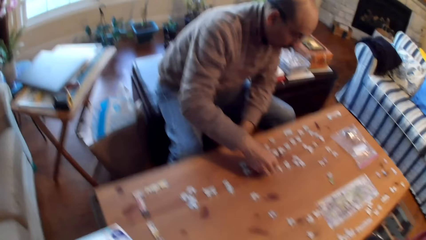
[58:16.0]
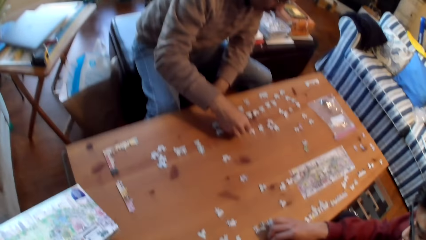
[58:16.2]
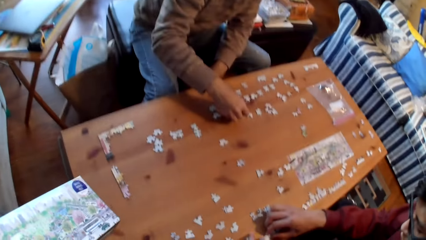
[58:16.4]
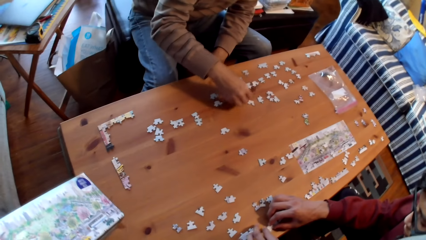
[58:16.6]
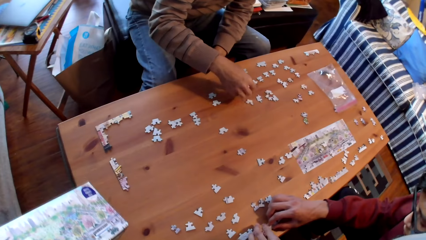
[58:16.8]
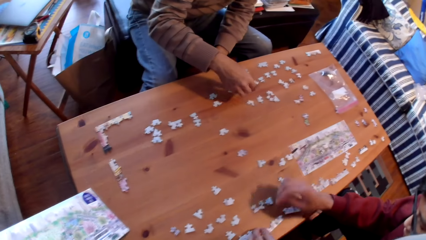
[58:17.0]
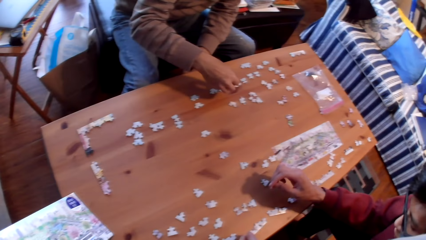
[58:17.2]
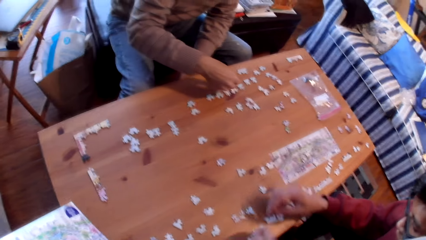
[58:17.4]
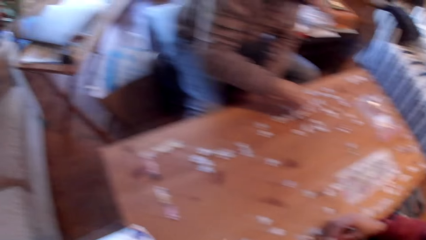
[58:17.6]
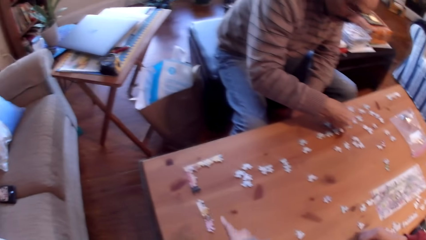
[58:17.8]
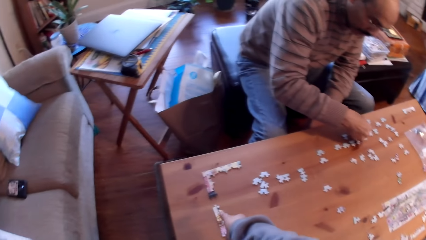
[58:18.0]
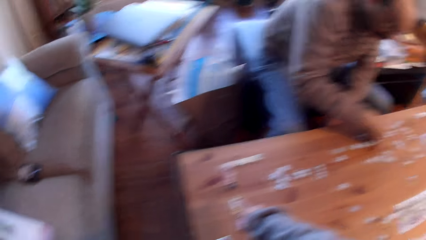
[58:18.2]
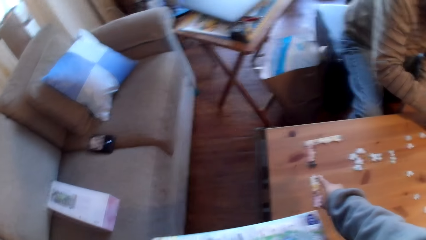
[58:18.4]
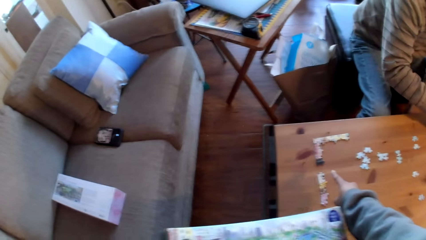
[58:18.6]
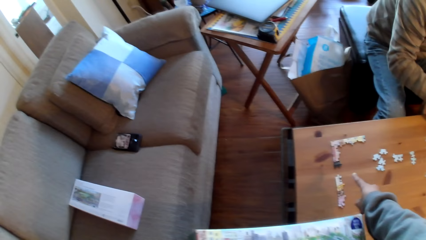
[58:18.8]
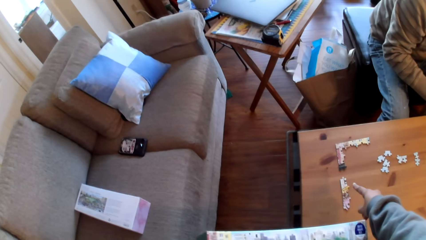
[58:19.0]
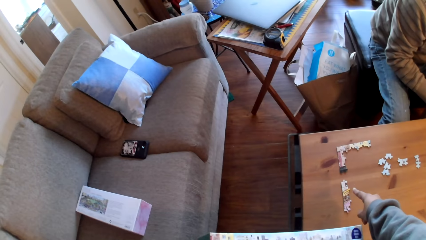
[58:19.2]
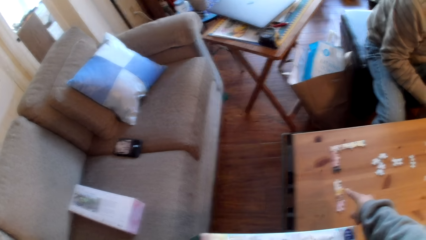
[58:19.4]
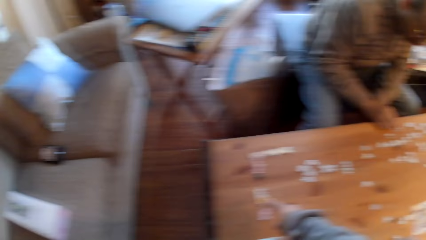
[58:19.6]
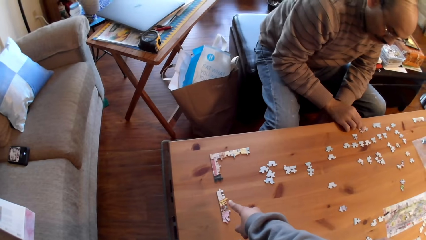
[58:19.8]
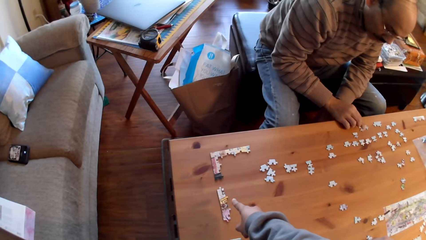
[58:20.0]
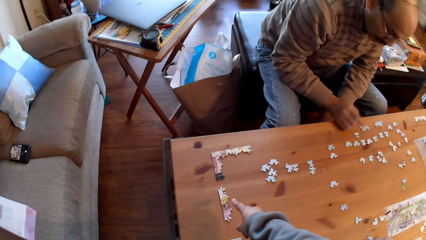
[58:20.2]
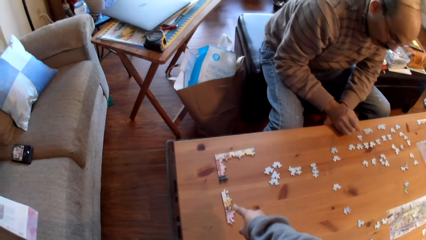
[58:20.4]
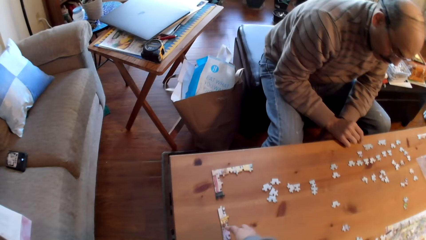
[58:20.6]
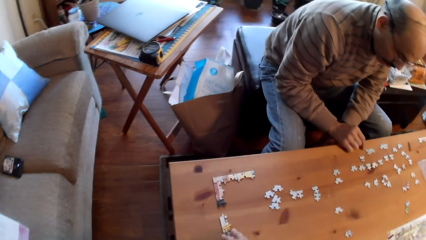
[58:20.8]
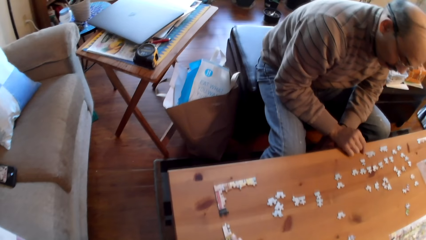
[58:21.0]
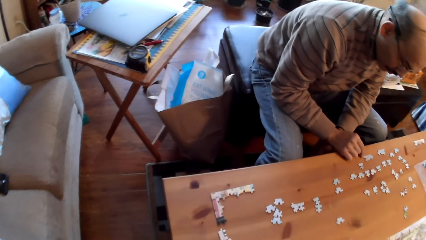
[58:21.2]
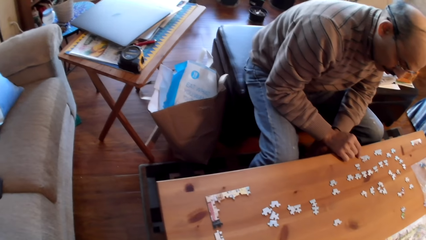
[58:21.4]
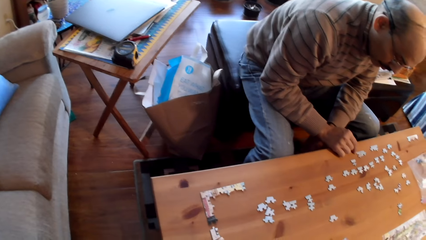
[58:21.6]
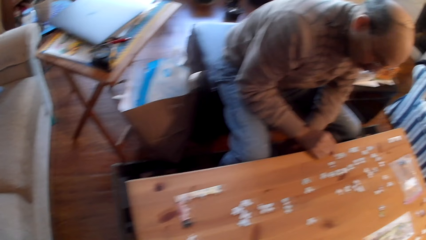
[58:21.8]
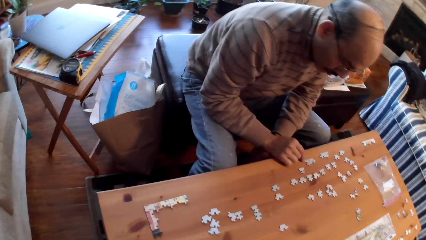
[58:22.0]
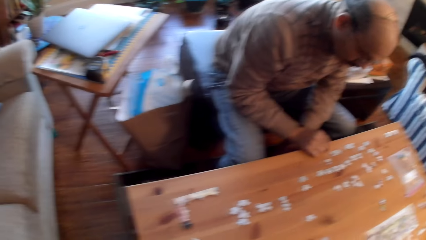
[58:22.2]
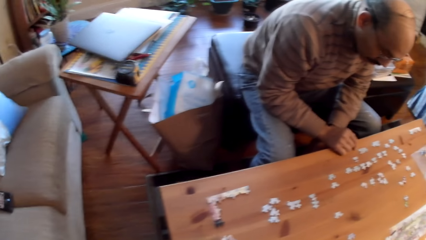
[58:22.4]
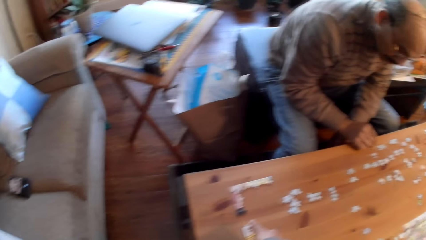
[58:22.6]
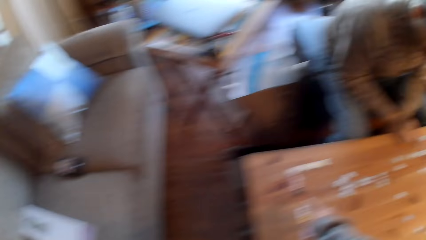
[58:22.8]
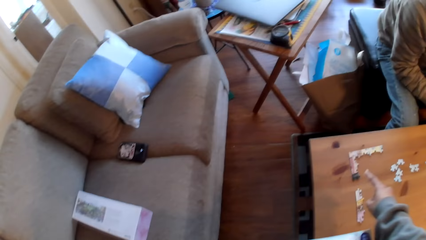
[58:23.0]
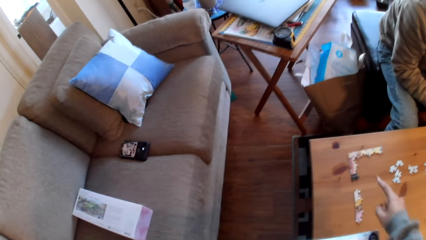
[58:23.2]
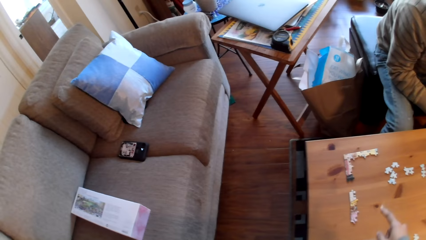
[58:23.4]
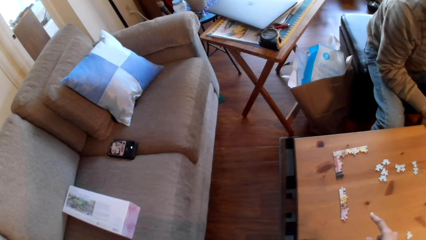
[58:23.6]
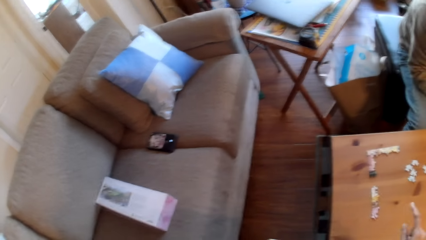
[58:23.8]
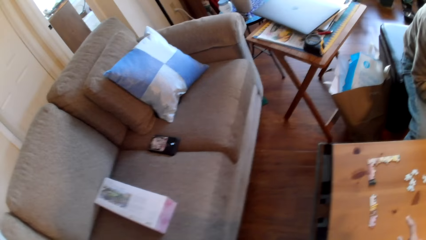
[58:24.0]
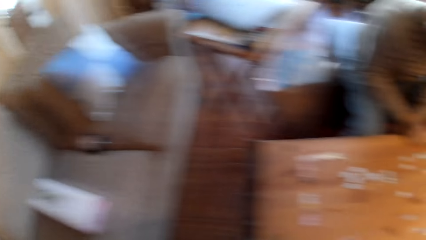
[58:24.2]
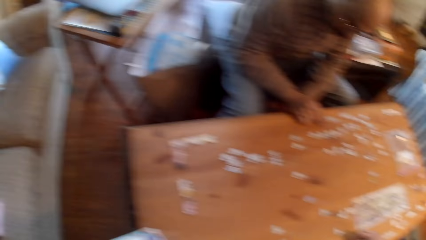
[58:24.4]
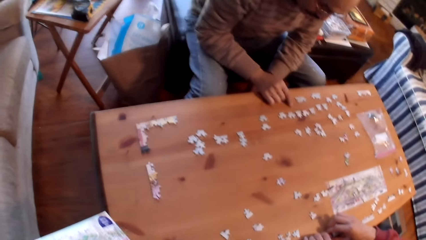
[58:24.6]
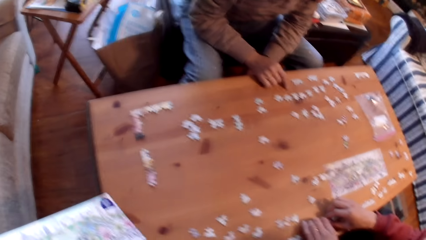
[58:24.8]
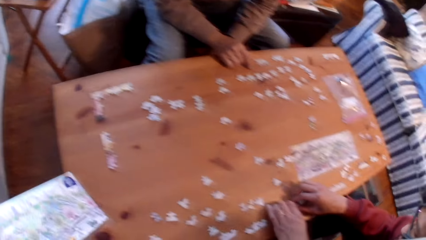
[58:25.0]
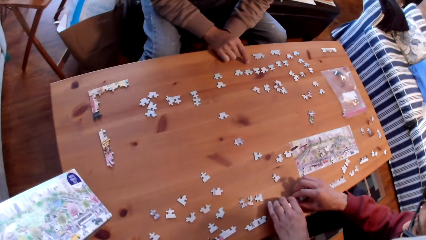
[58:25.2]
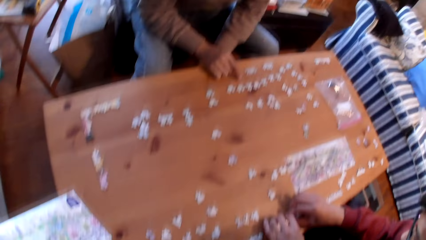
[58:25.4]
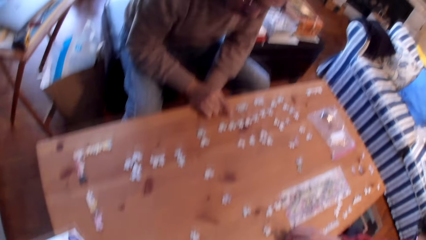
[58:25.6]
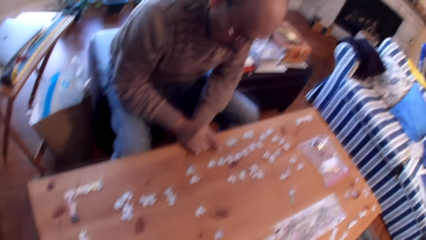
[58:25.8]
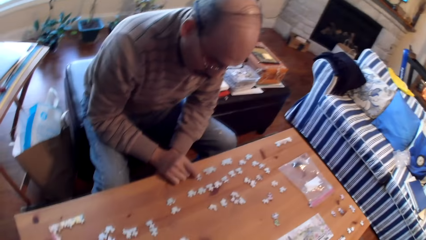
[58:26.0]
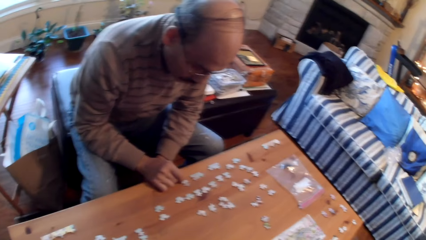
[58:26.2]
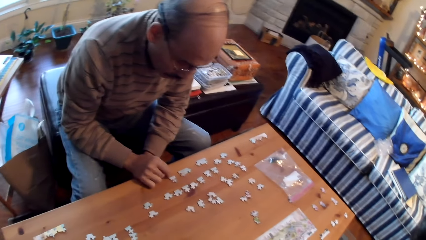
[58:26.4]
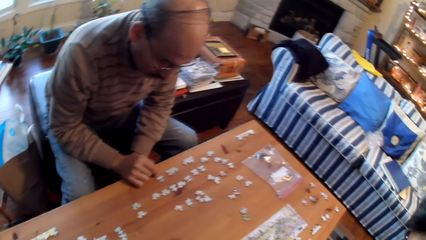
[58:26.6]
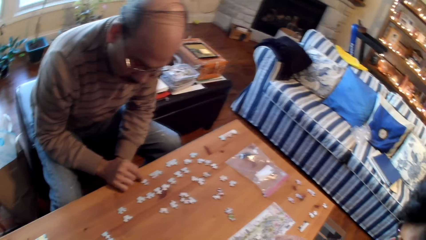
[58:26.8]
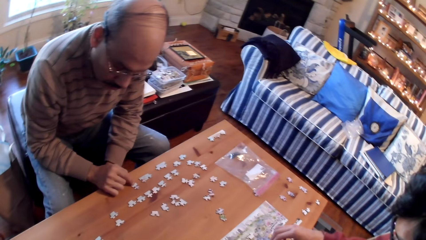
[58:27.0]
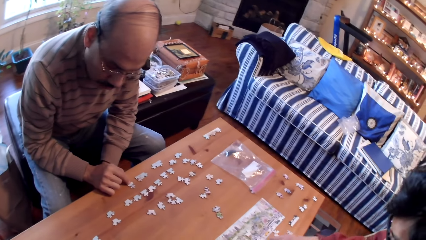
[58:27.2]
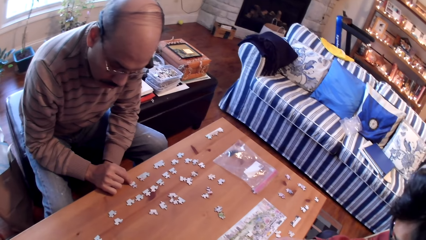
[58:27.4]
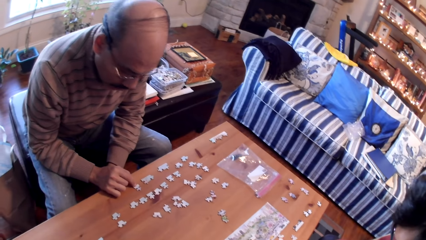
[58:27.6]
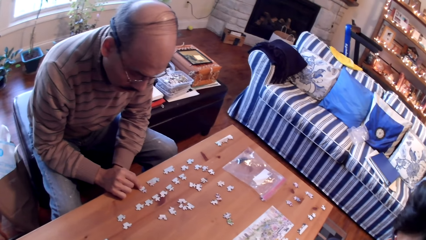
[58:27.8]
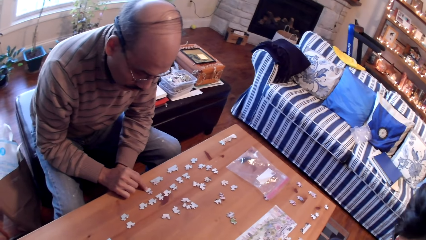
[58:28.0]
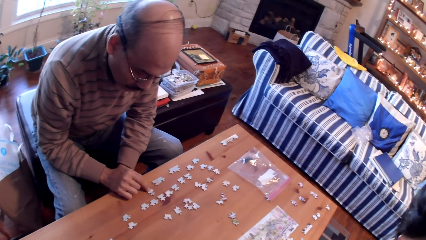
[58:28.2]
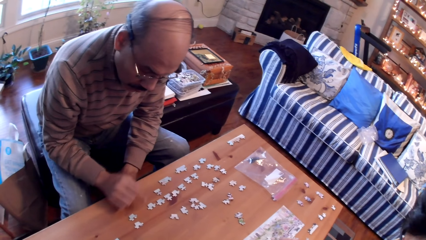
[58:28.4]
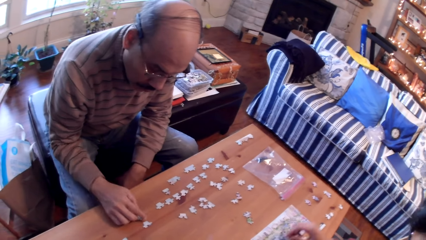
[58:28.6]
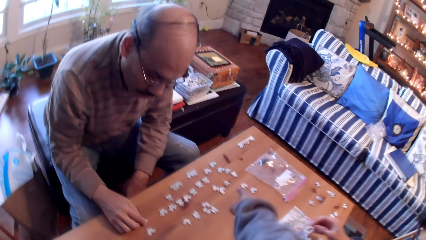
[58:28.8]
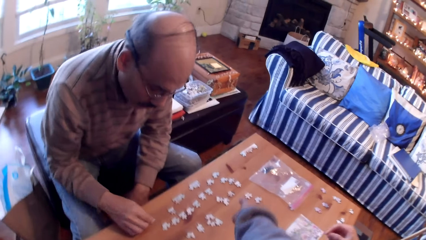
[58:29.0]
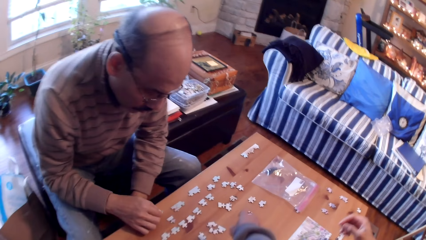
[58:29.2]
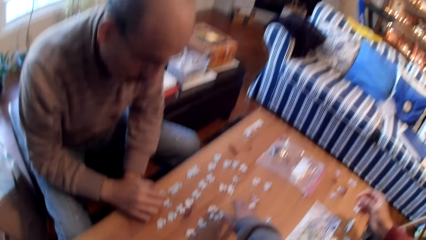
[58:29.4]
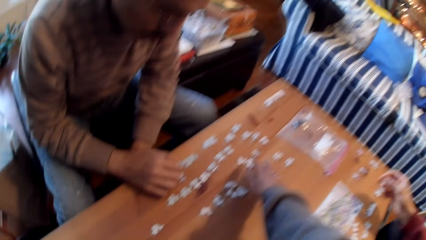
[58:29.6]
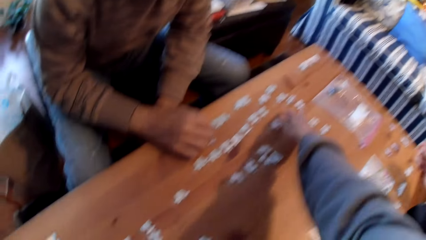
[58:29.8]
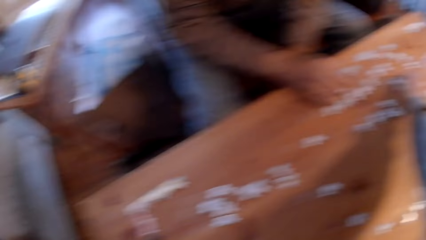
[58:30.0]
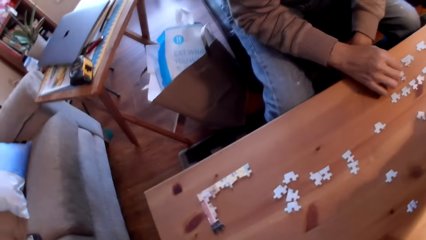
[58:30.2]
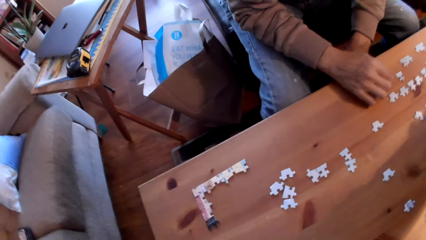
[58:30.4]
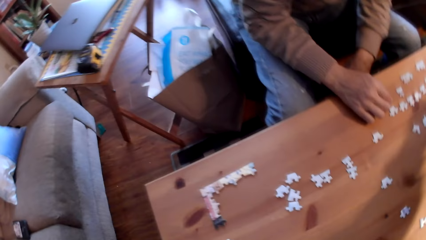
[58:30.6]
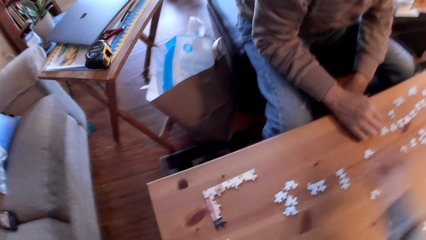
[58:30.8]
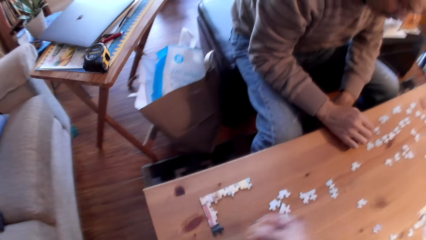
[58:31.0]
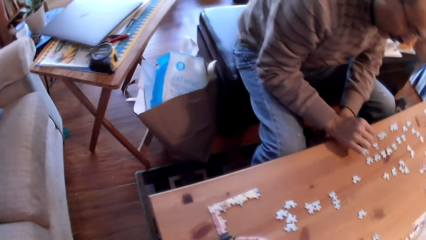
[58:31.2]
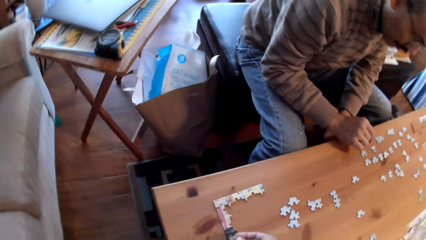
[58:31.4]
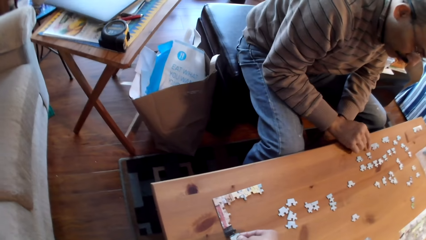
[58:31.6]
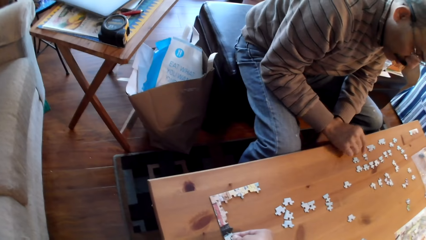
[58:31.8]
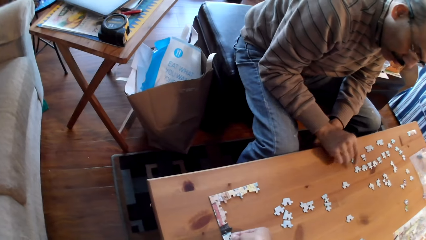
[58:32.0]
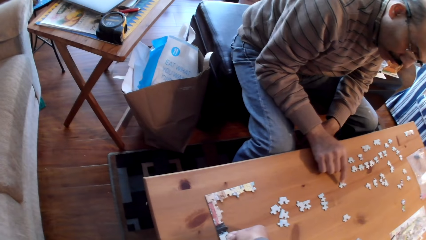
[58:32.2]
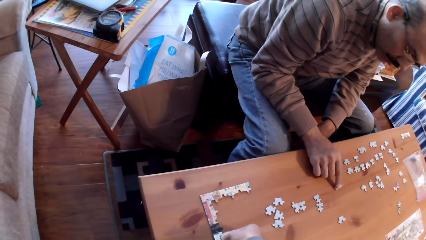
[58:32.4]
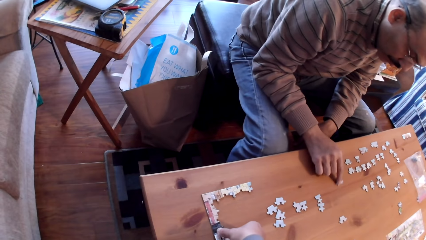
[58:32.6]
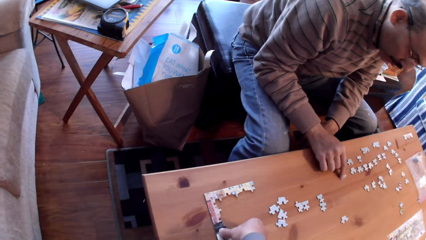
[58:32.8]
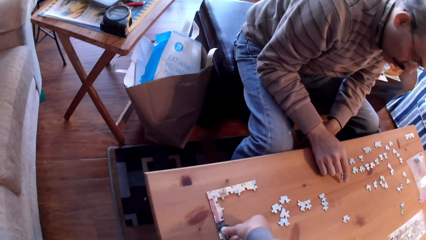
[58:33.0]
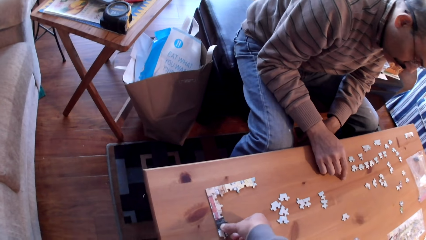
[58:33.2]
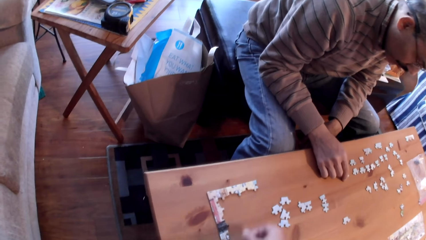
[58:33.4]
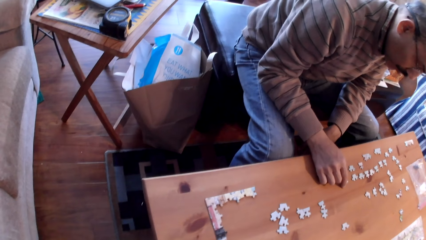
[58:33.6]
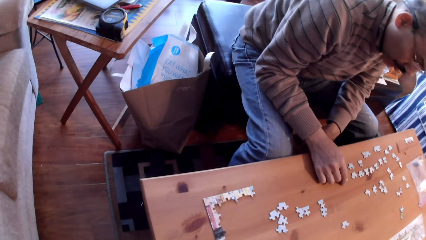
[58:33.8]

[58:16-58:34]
The camera wearer points on the puzzle cards on a table.
